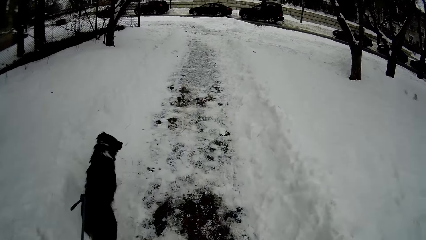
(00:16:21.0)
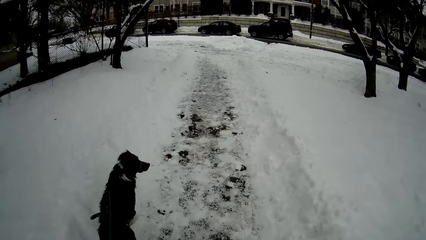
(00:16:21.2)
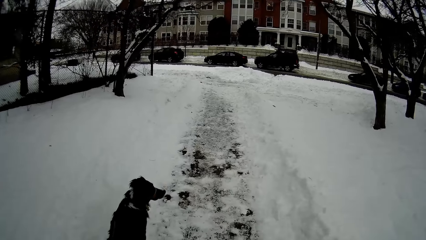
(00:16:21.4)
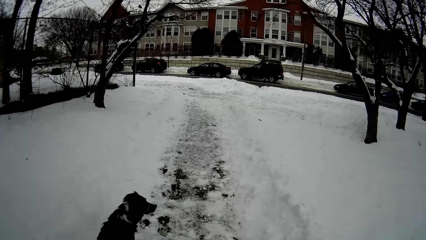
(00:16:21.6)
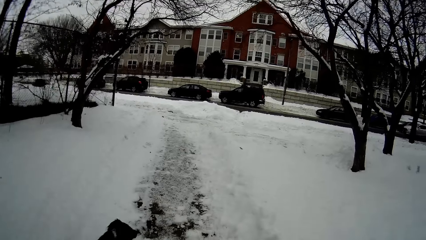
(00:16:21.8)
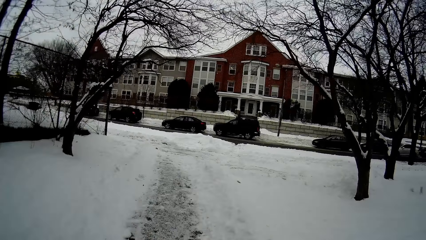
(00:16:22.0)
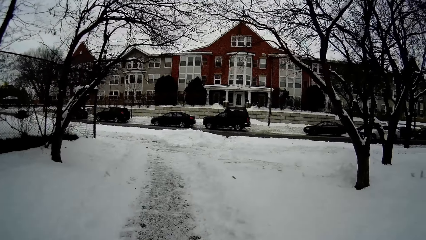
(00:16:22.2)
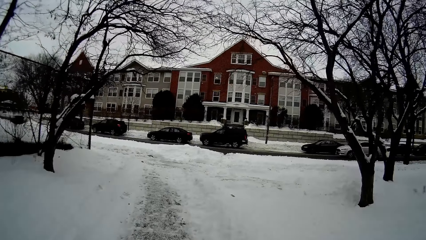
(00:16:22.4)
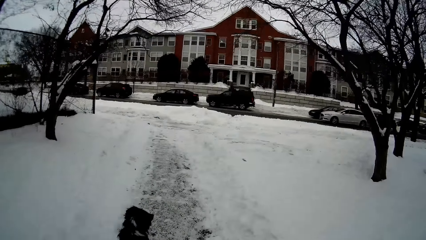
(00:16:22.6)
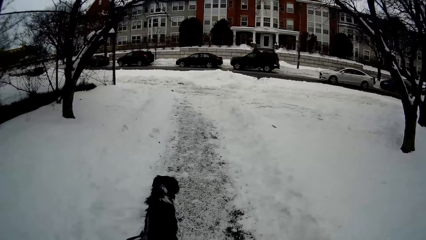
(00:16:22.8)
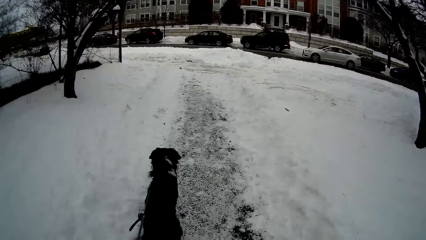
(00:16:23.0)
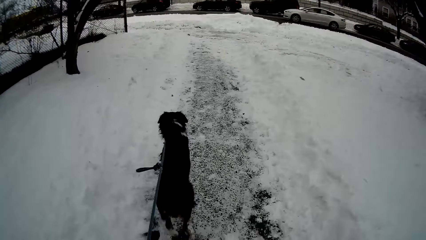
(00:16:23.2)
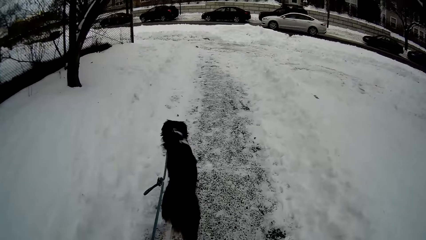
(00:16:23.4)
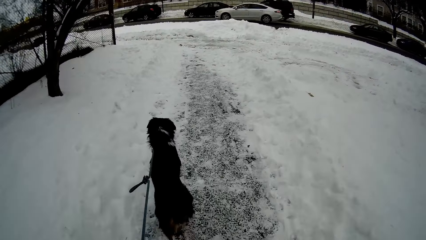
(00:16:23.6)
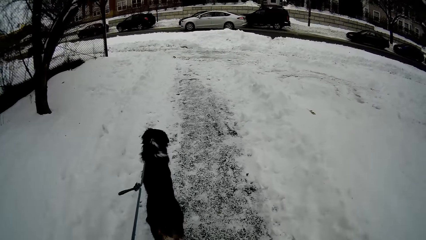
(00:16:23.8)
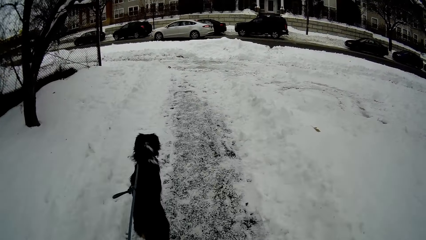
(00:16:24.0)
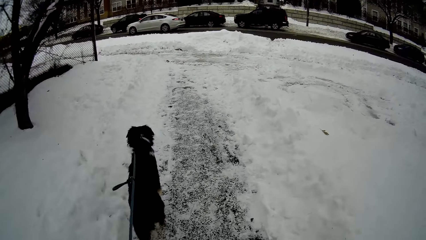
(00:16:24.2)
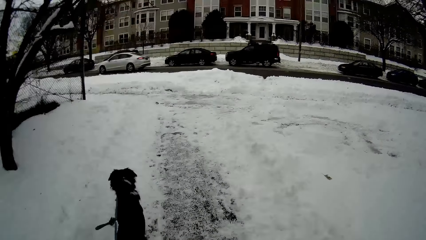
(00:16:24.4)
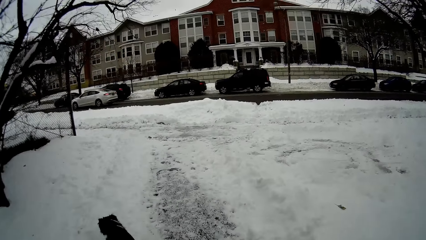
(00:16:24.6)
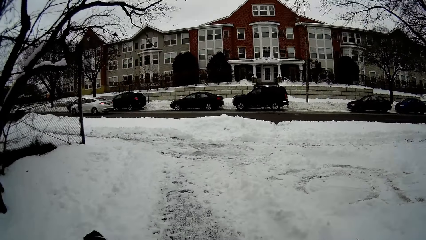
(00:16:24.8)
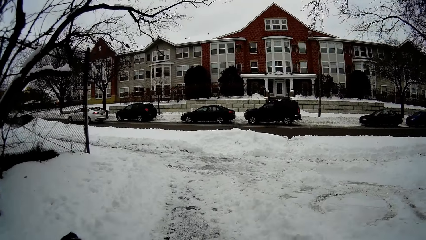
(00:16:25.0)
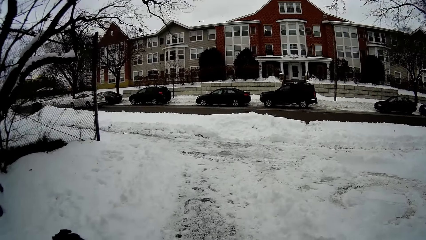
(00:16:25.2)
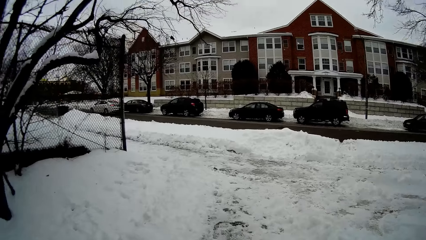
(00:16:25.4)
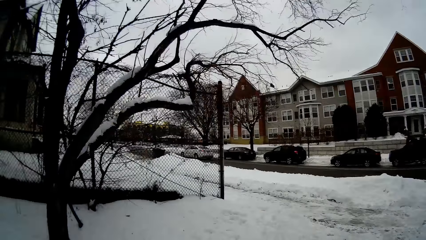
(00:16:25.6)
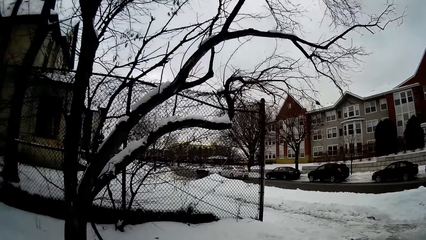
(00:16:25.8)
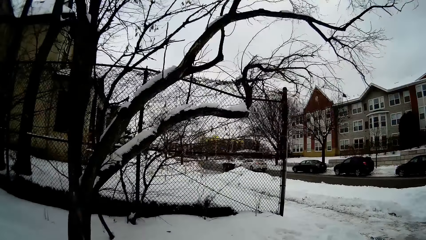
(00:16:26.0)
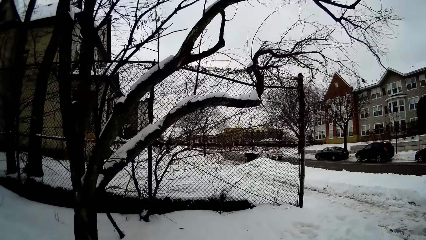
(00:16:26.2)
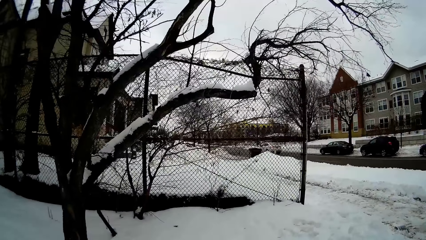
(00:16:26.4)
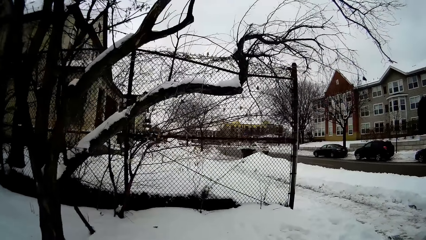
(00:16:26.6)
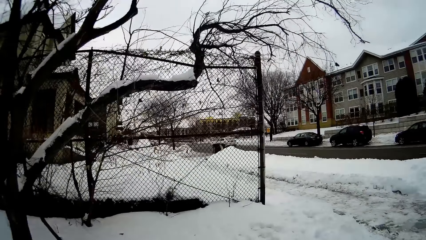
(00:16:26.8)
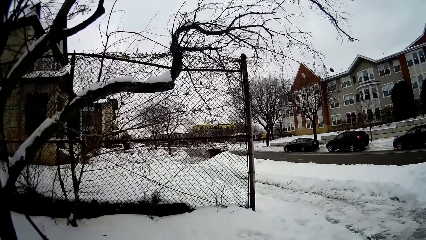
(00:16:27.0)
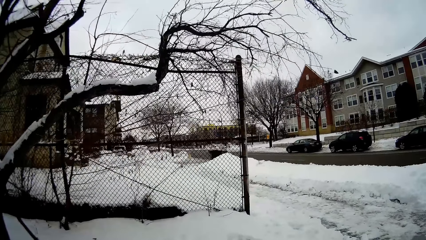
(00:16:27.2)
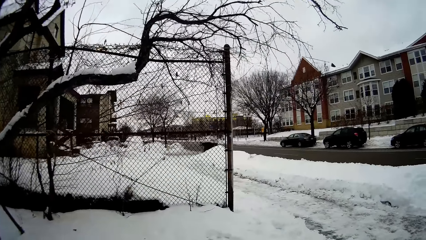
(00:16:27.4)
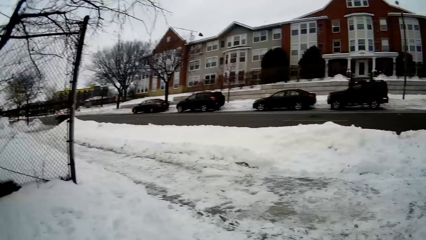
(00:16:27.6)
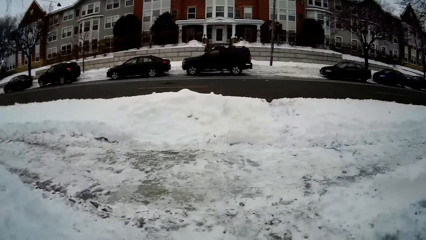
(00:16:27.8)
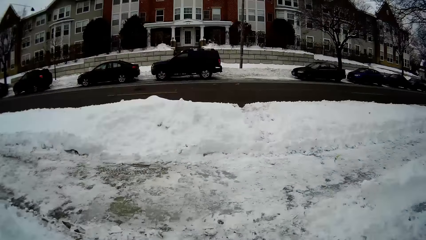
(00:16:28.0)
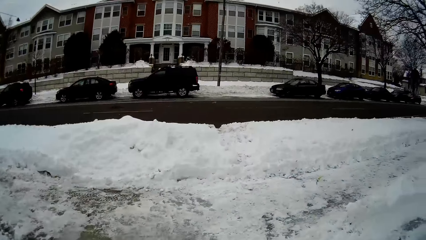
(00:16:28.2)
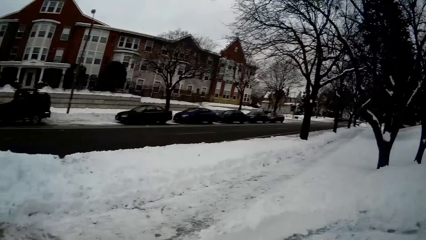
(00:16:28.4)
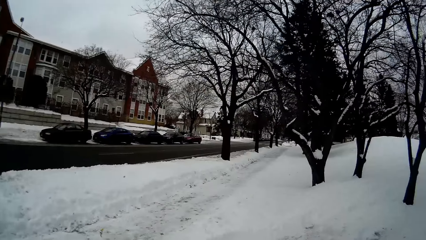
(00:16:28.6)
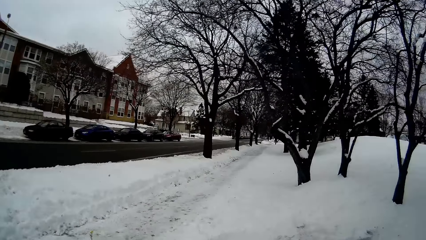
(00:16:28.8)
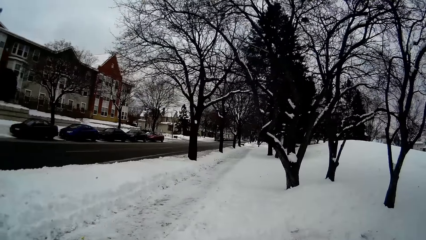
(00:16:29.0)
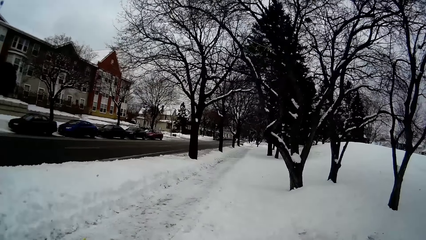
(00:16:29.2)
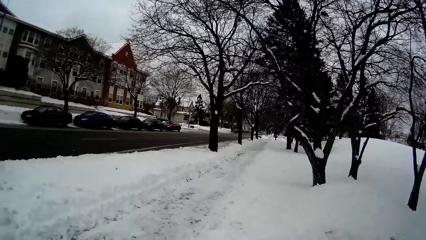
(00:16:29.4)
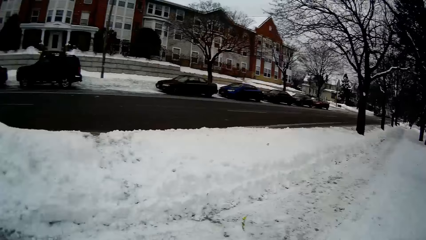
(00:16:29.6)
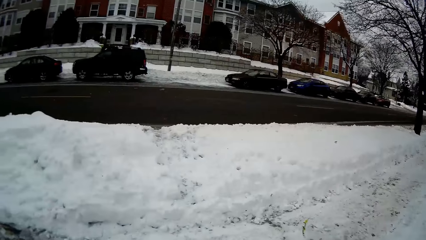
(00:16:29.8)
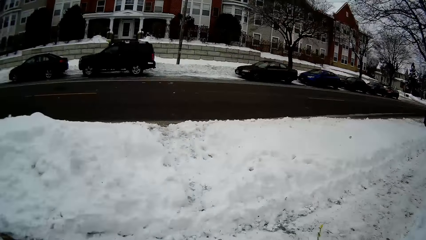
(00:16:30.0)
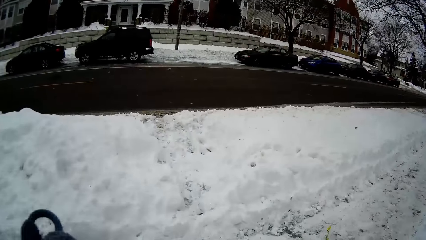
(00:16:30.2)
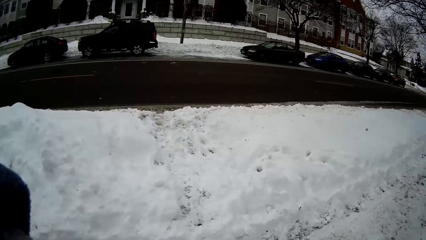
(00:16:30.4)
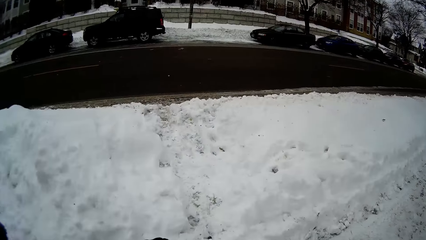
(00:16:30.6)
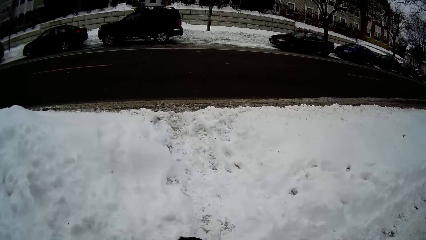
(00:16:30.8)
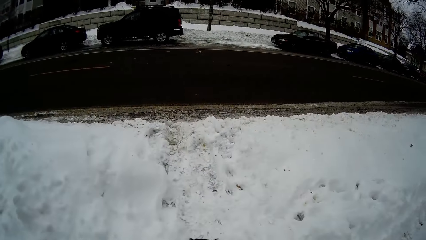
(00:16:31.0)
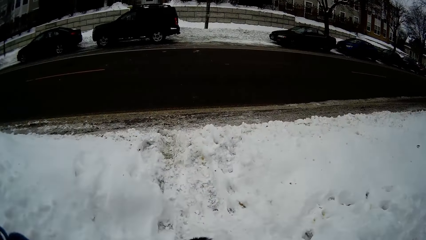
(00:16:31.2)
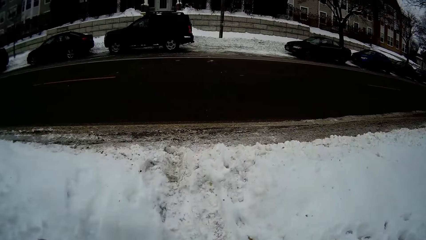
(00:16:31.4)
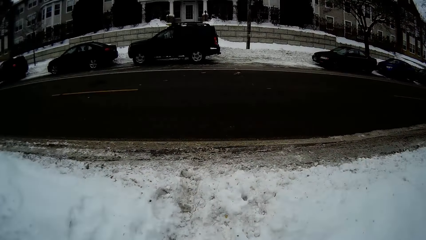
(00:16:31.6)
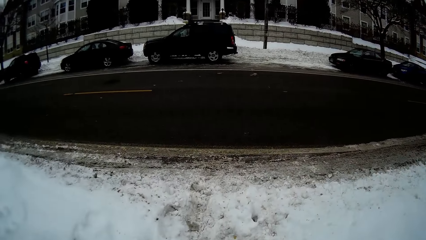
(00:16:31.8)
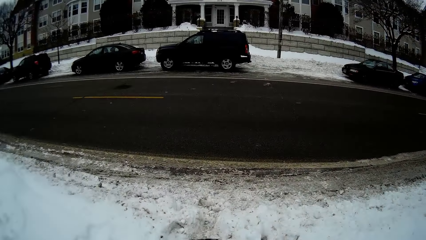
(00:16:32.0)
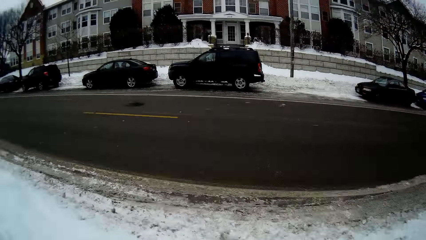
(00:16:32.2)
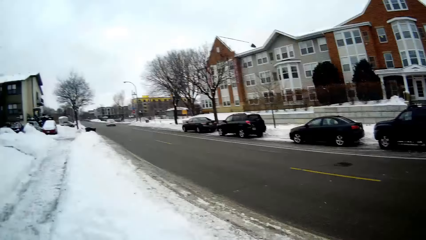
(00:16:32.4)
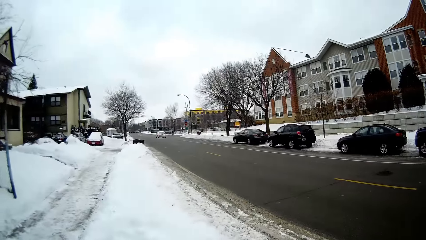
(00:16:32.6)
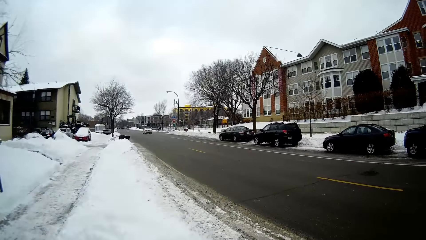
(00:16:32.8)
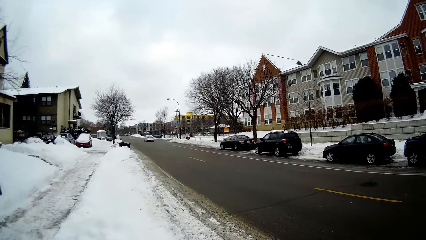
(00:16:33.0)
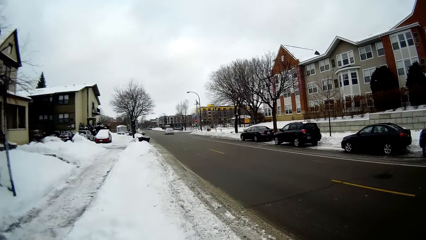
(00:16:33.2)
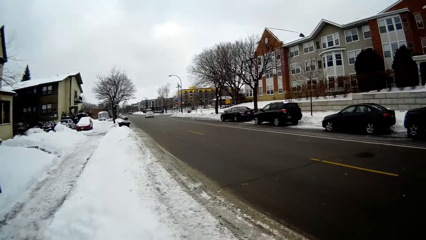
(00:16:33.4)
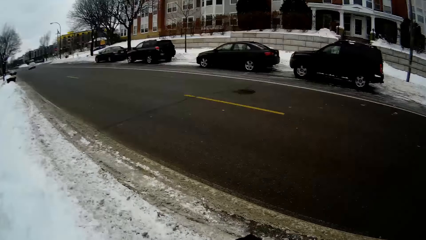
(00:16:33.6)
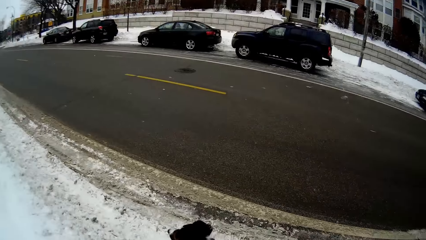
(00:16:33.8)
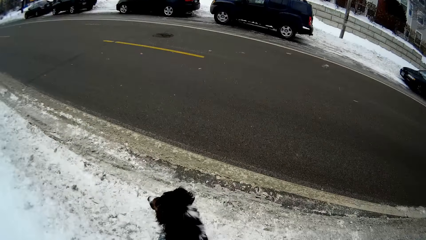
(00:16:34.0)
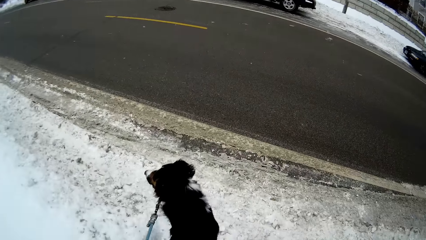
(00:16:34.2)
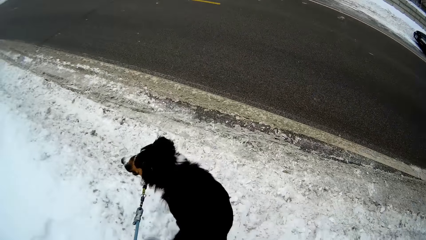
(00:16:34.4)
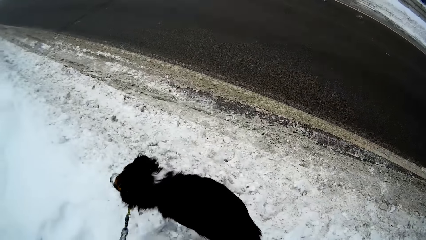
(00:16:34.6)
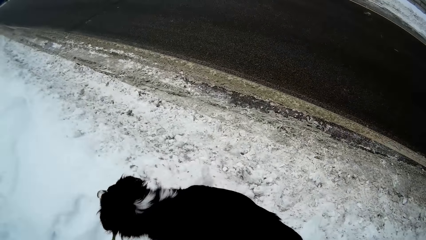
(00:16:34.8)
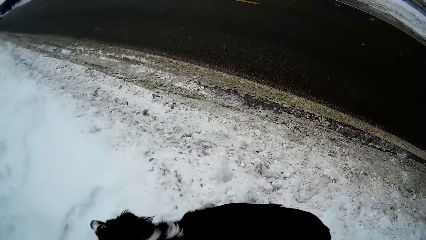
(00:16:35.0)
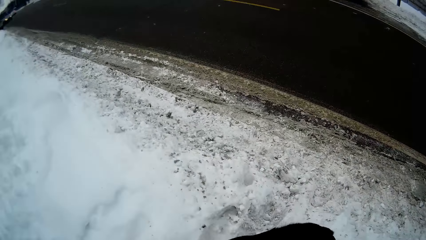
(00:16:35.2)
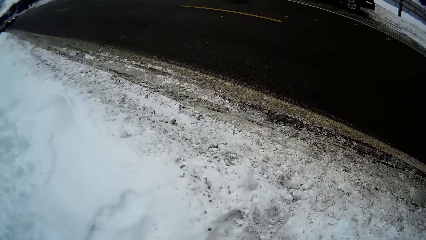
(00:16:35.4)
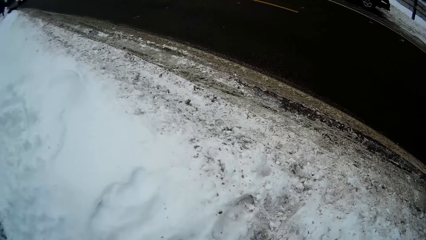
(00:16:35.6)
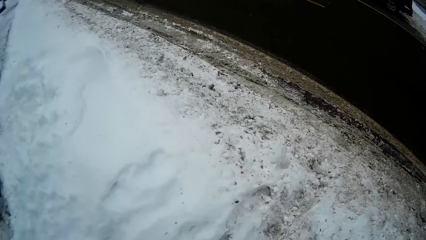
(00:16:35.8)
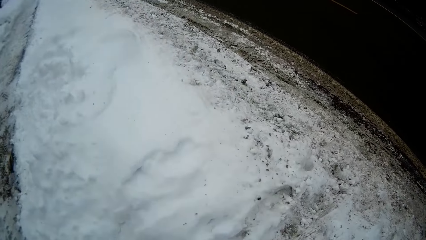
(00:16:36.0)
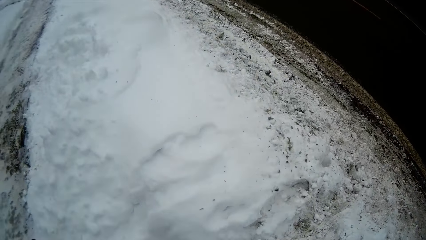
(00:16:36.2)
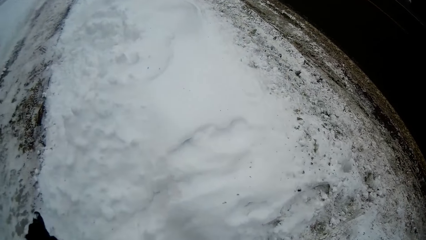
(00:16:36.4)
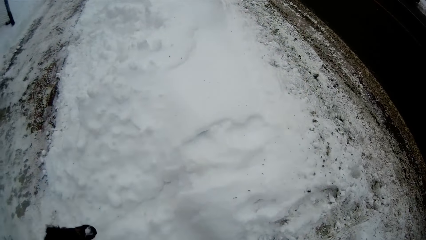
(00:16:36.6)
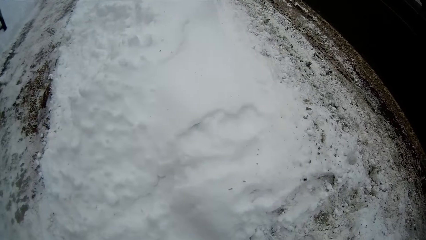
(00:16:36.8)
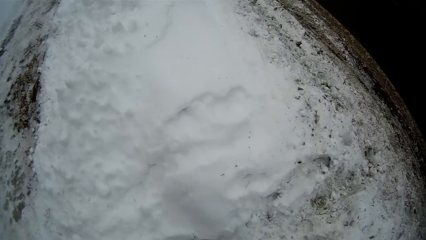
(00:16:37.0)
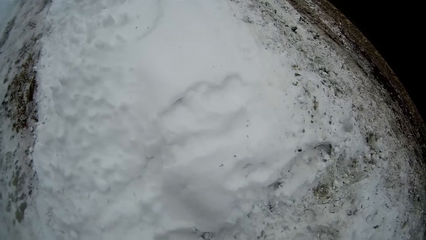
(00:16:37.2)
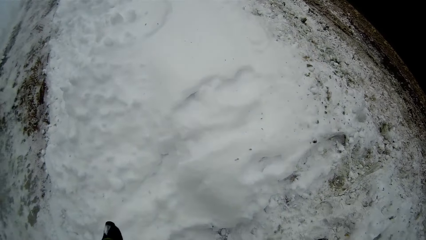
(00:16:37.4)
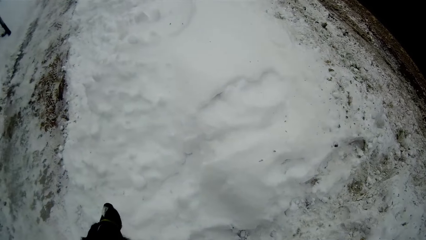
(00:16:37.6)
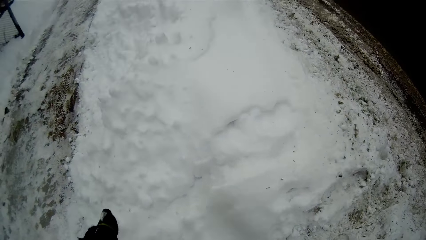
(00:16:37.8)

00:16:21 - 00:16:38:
A white car drives past the front of the camera wearer. The camera wearer looks at the road. She stops walking. She pulls the leash of the dog with her left hand.
